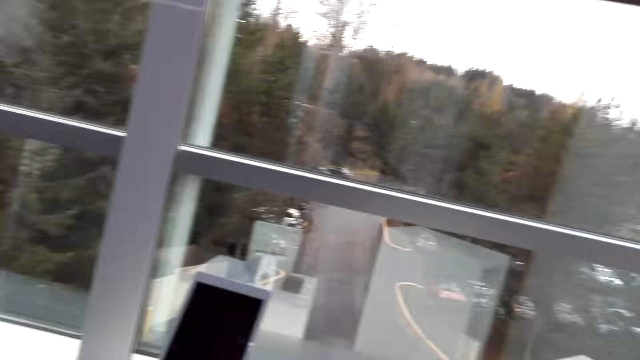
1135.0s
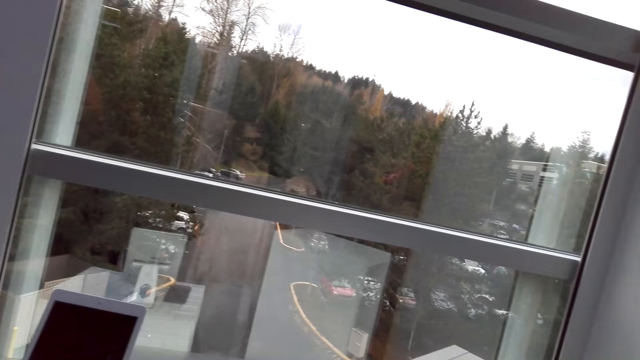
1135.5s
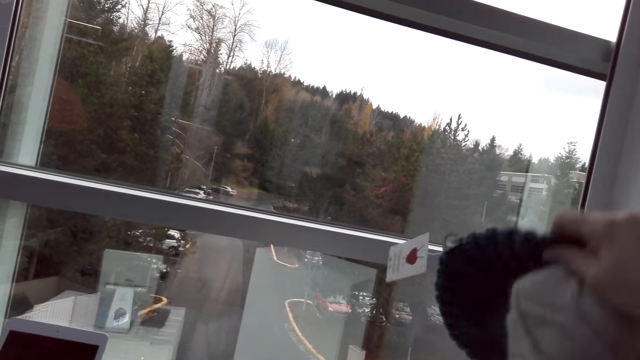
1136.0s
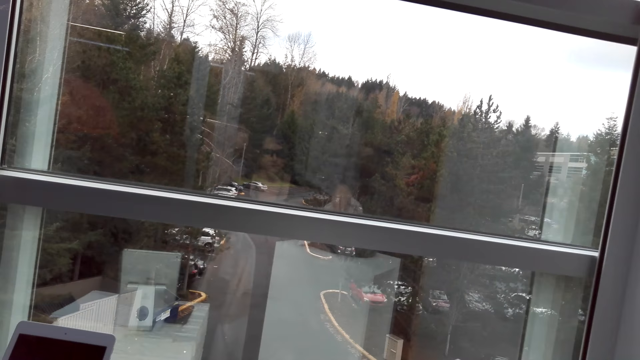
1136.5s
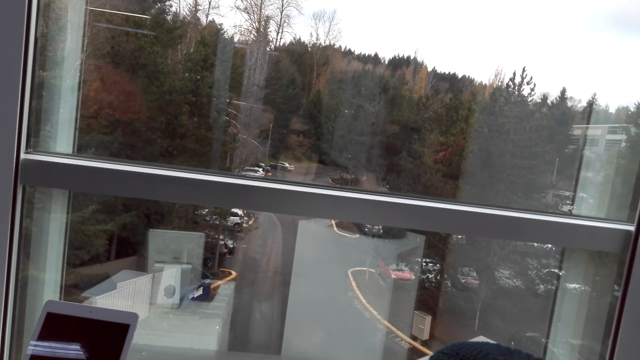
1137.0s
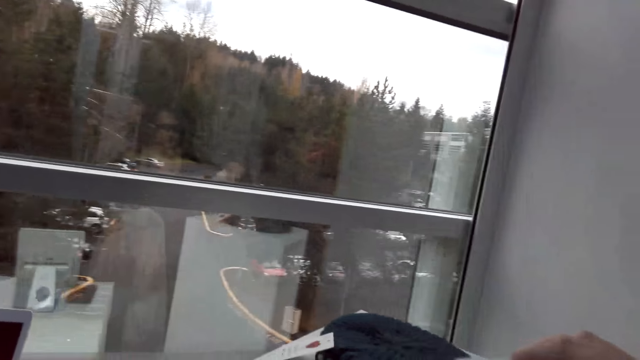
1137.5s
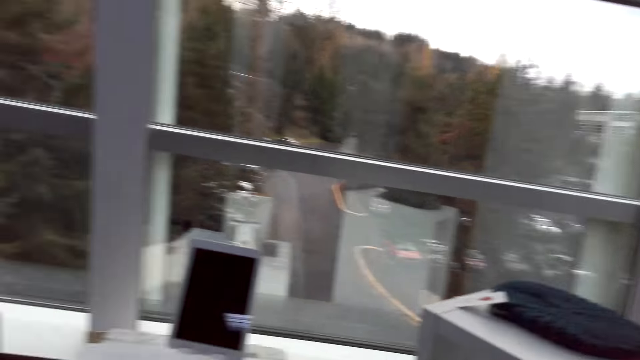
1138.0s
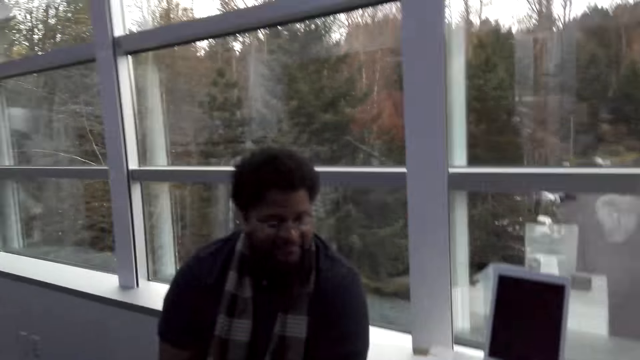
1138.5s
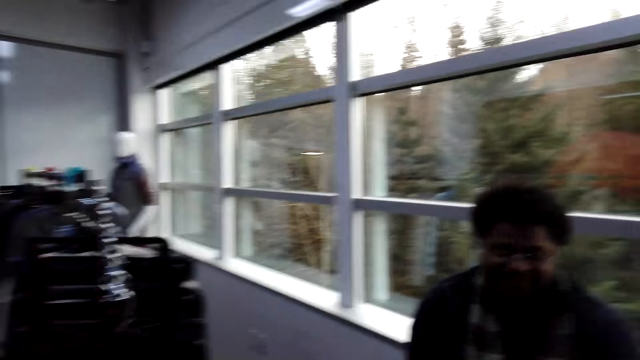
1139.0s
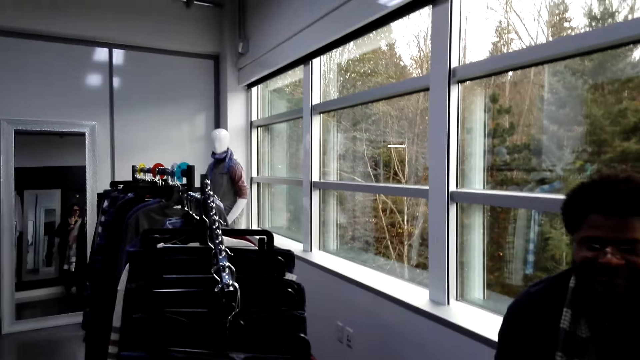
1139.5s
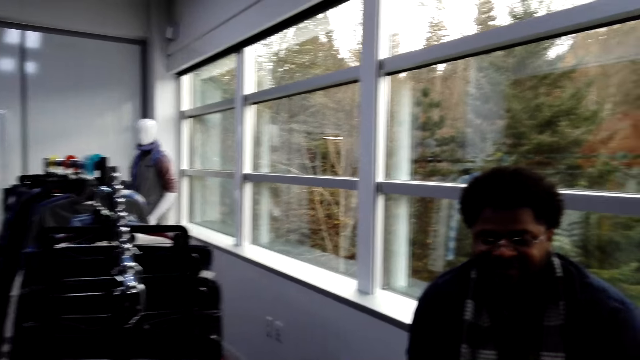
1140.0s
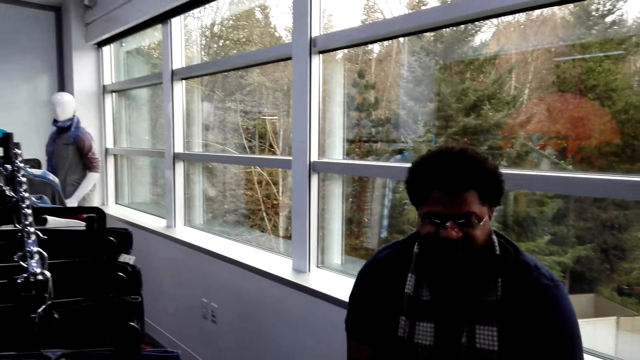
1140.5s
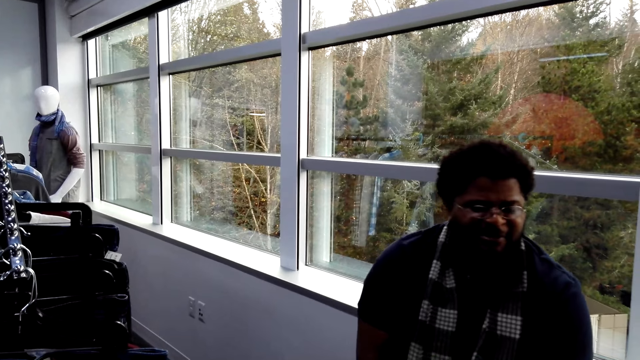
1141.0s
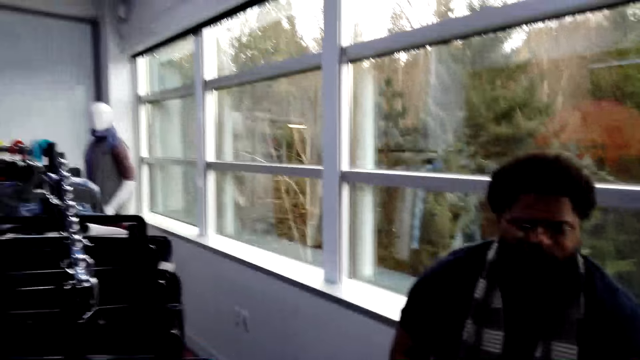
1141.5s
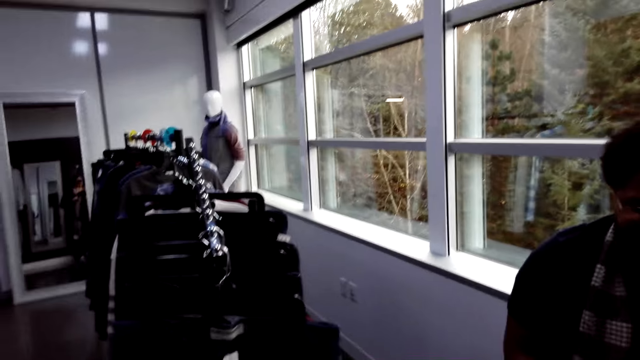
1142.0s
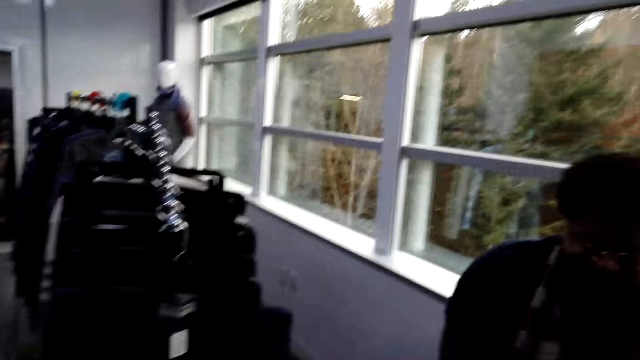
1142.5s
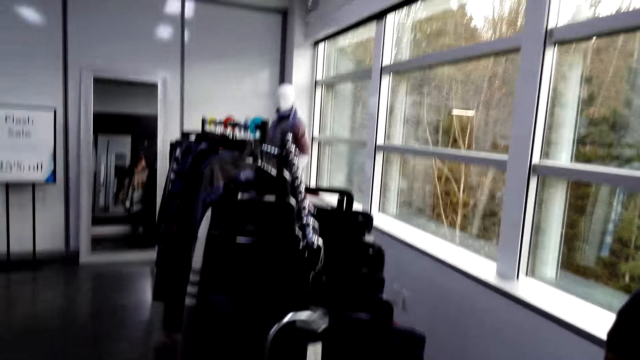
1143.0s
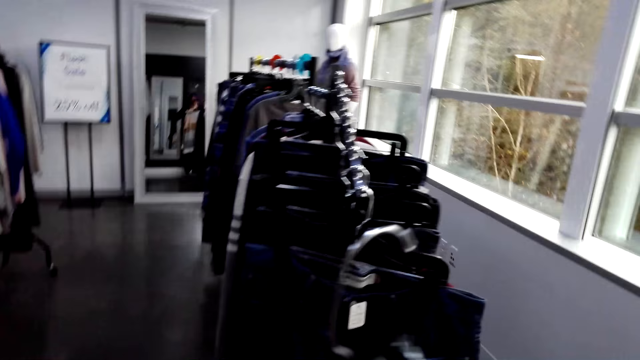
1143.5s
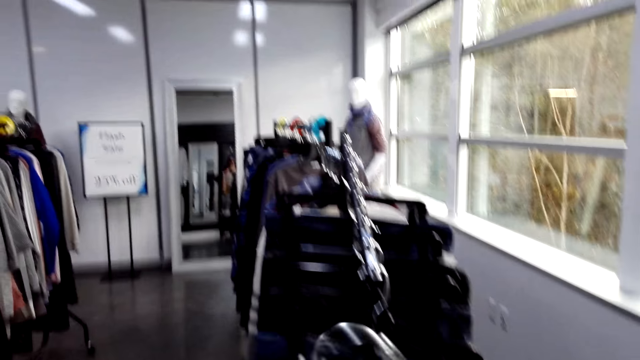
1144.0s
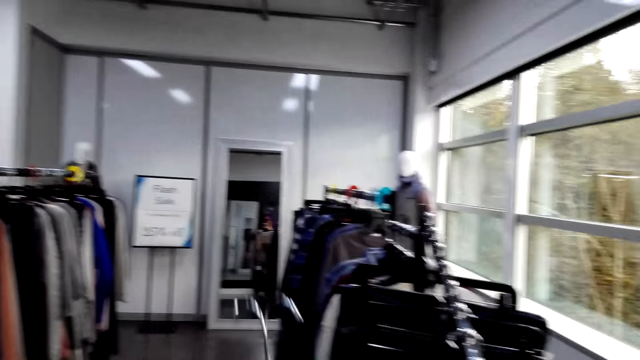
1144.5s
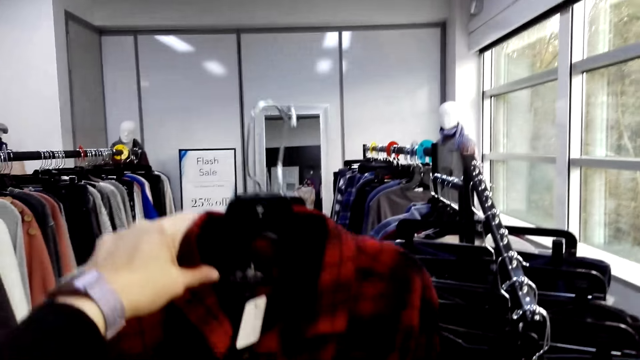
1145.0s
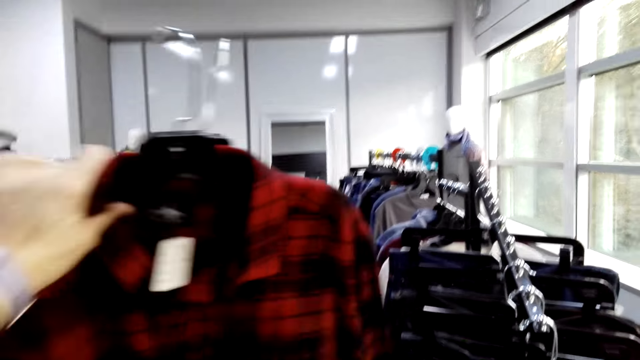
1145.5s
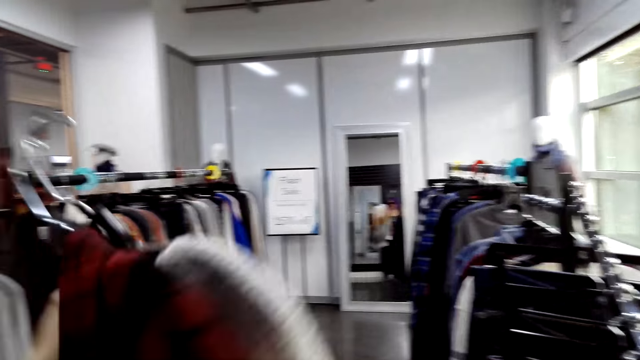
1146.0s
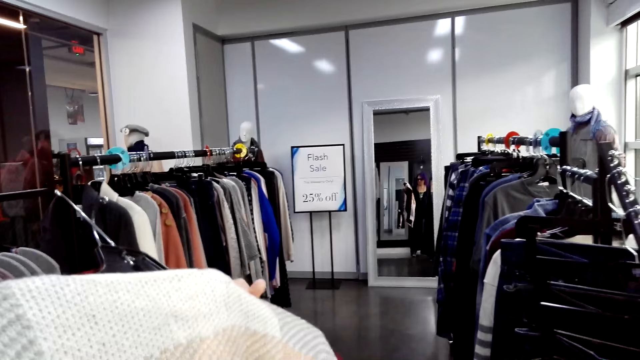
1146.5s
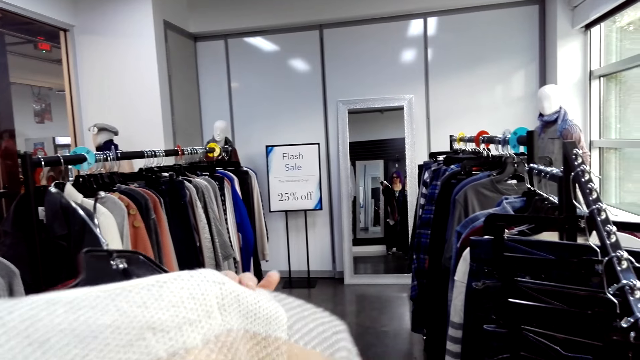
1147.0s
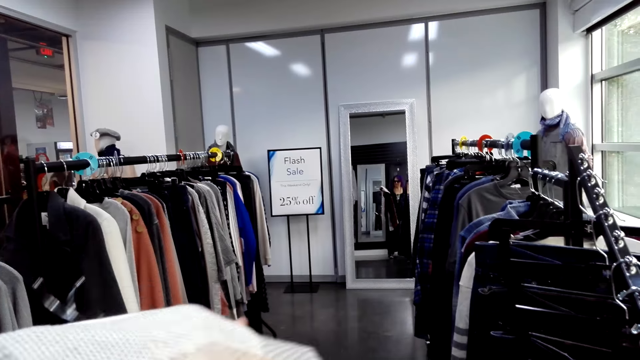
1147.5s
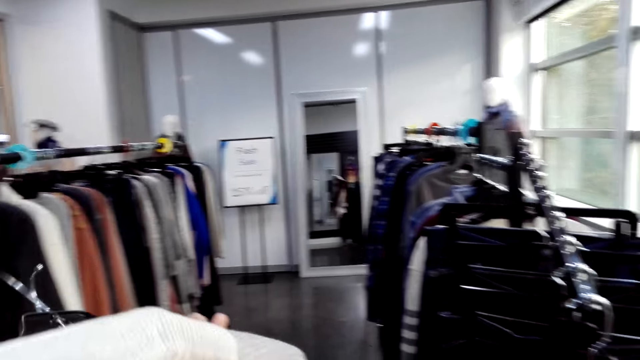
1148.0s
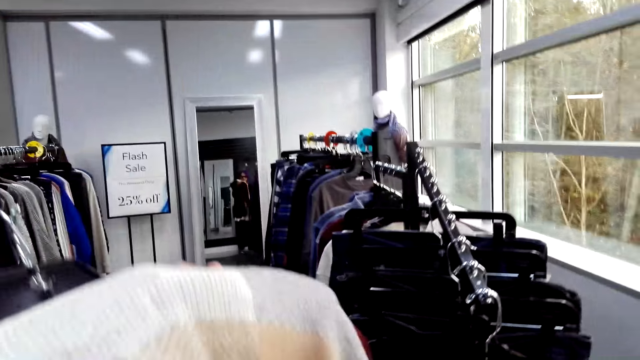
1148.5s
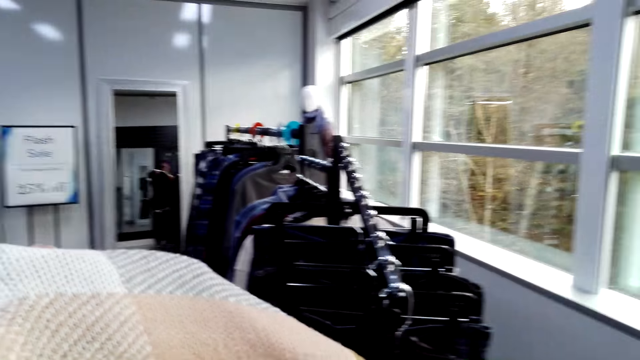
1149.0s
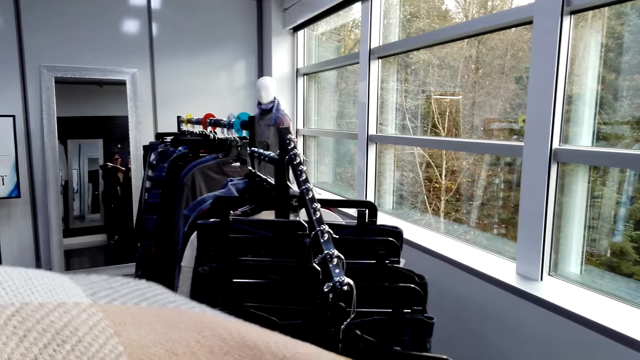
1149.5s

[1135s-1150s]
The camera wearer puts a hat on a shelf. They pick up the hat. They converse with a man. They pick up a cloth. They lift a shirt. They turn around the room. They turn clothes.

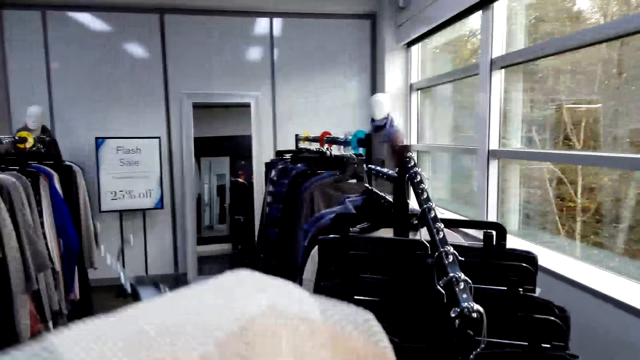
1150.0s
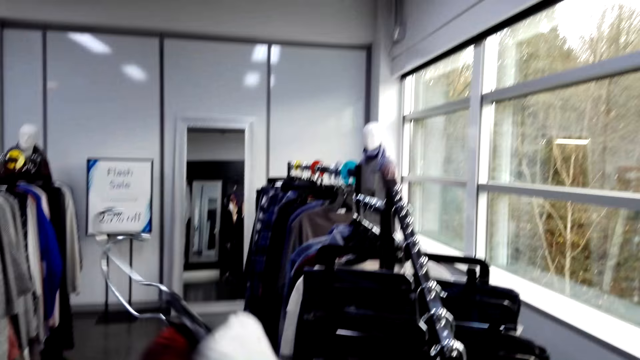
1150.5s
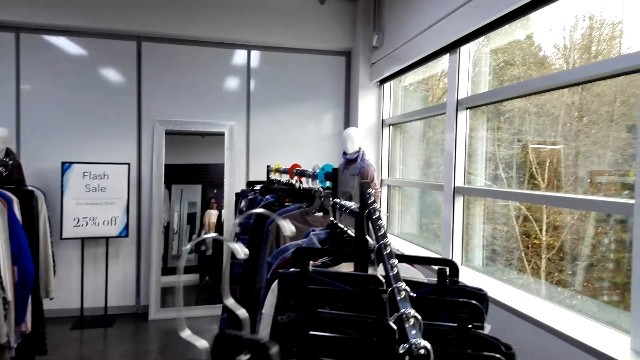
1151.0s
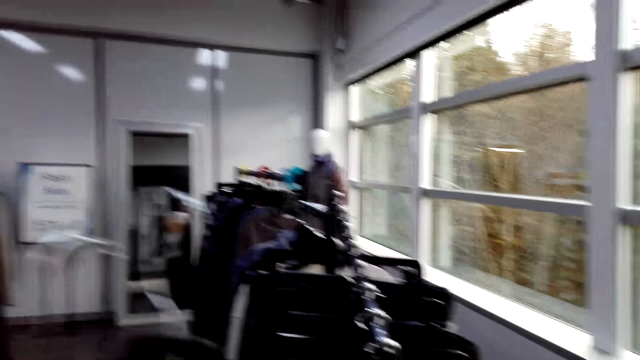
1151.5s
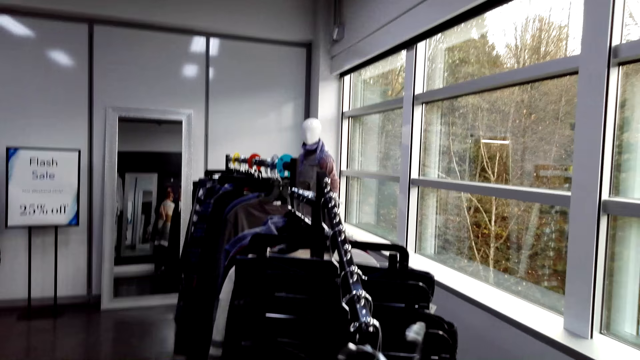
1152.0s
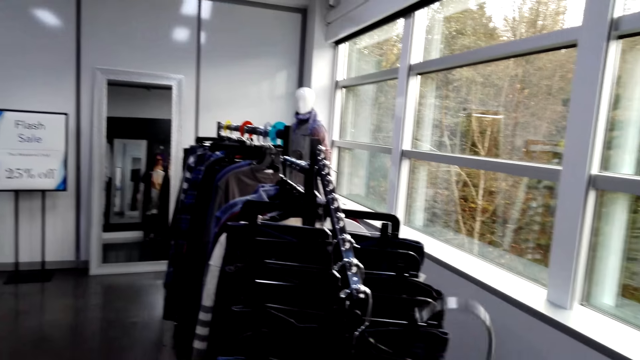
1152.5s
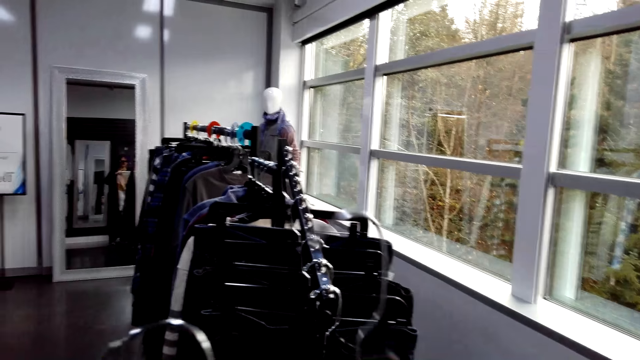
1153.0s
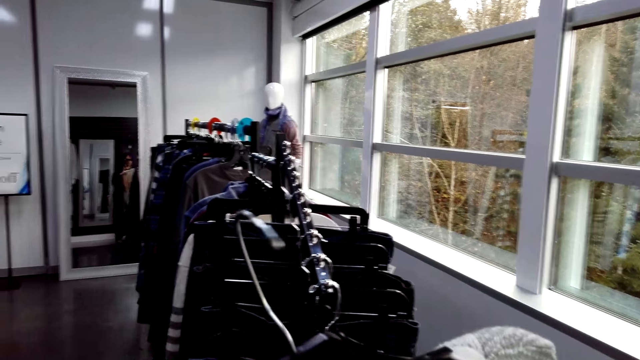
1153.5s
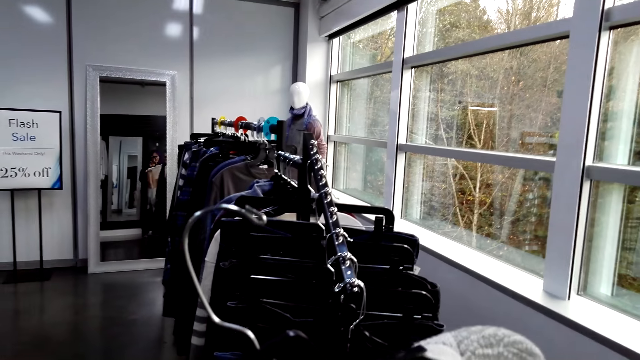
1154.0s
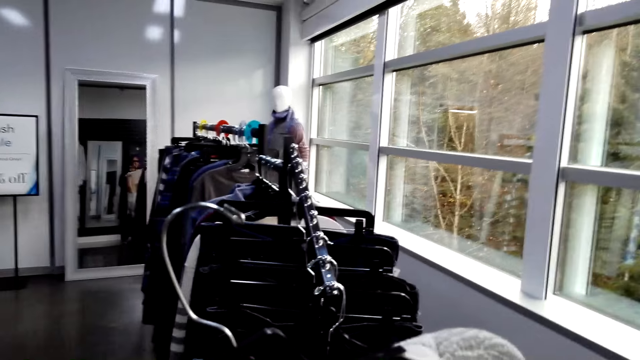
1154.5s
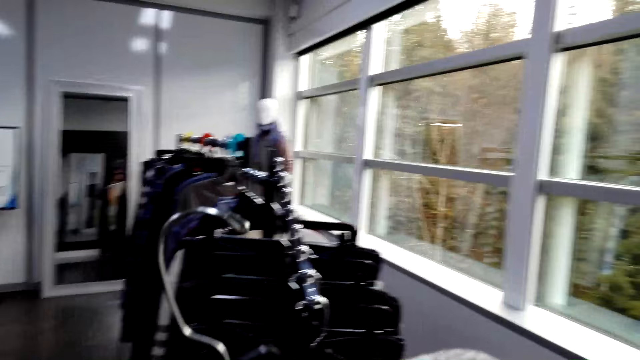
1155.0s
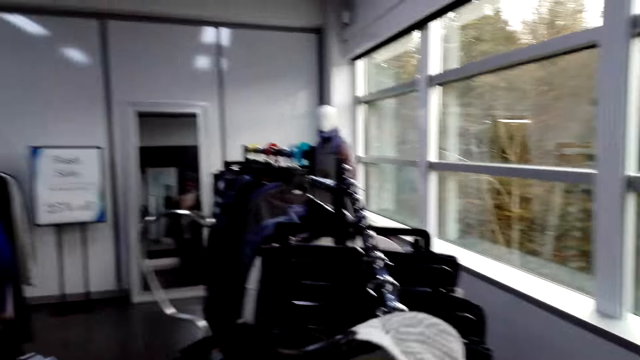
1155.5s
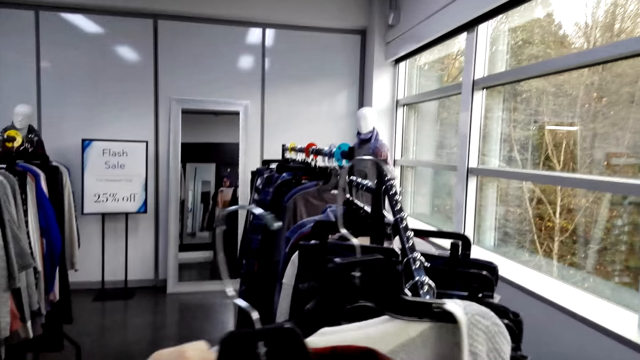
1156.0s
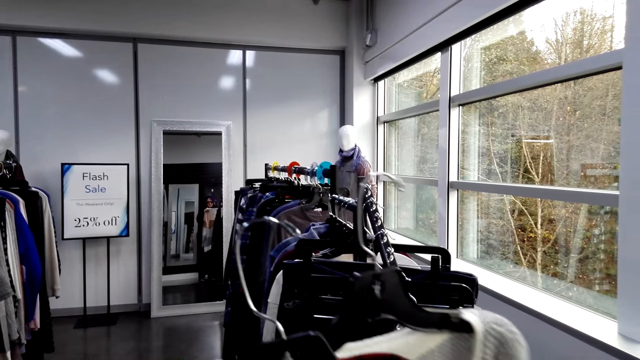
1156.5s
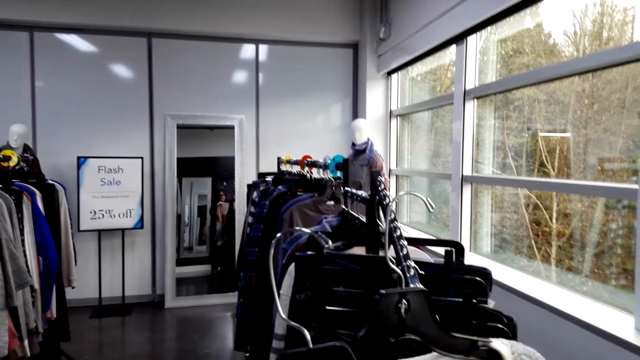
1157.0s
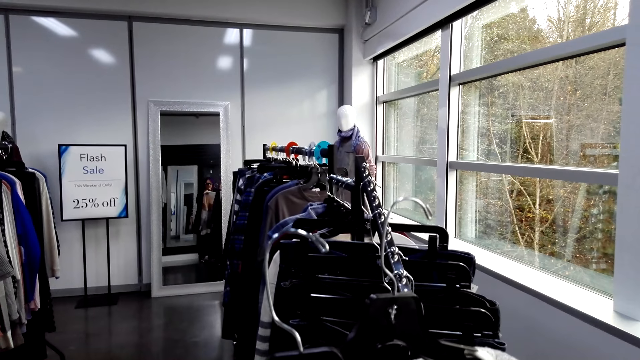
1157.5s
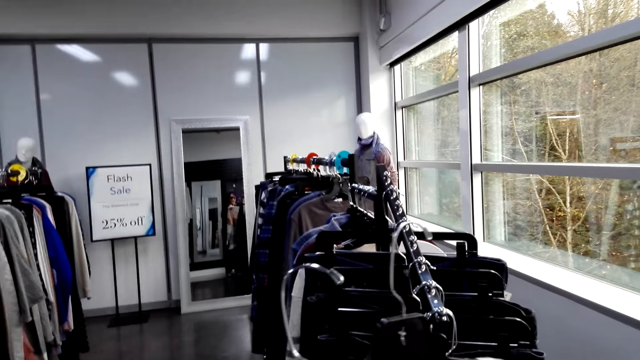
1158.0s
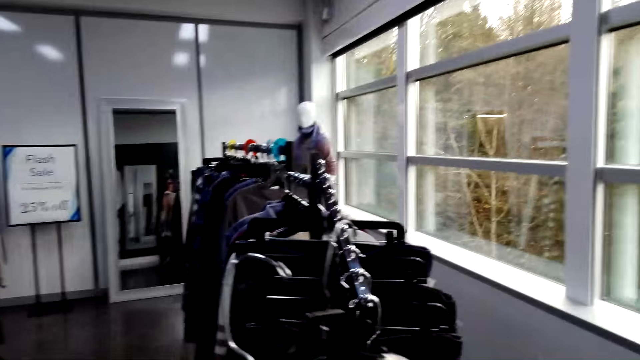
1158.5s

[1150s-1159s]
The camera wearer handles clothes.
